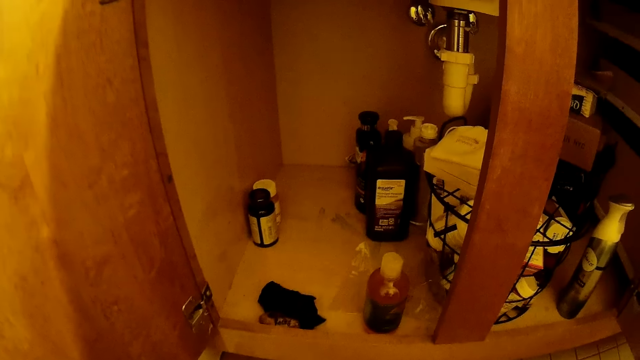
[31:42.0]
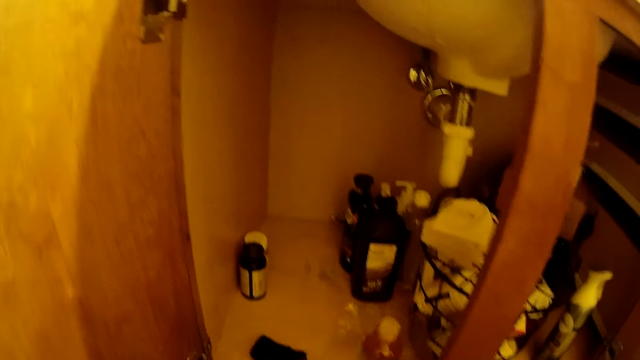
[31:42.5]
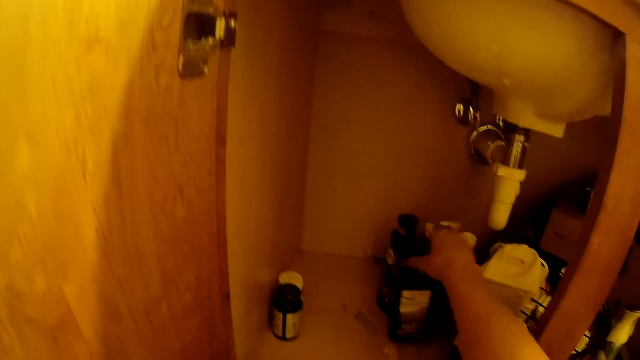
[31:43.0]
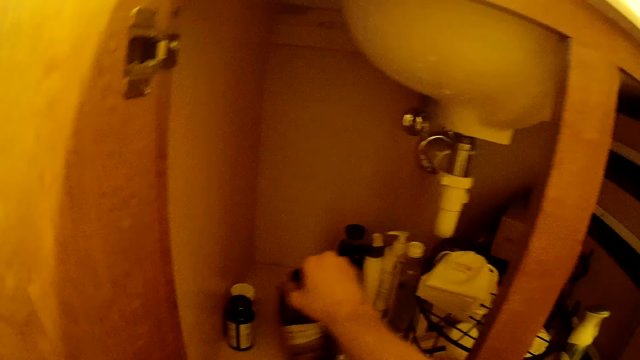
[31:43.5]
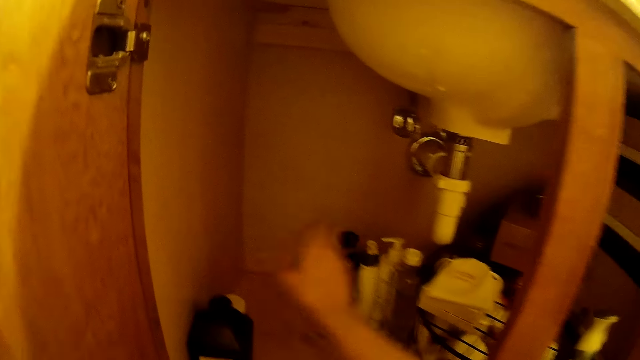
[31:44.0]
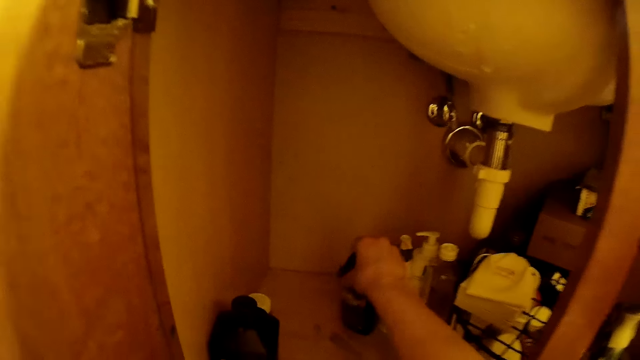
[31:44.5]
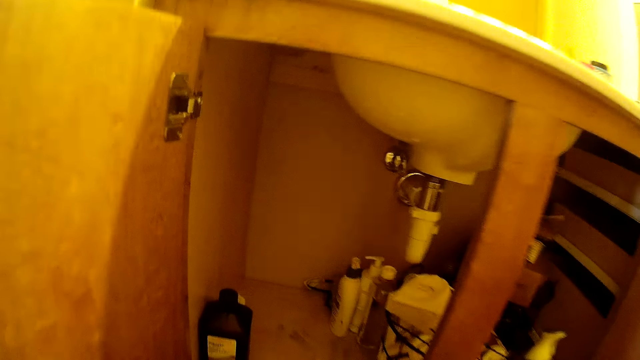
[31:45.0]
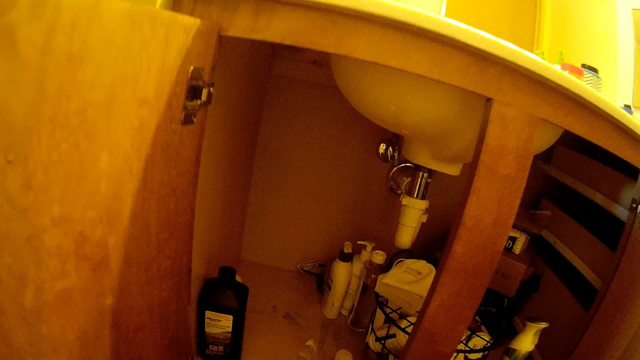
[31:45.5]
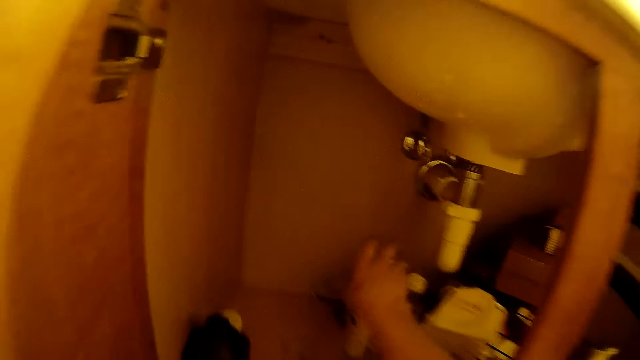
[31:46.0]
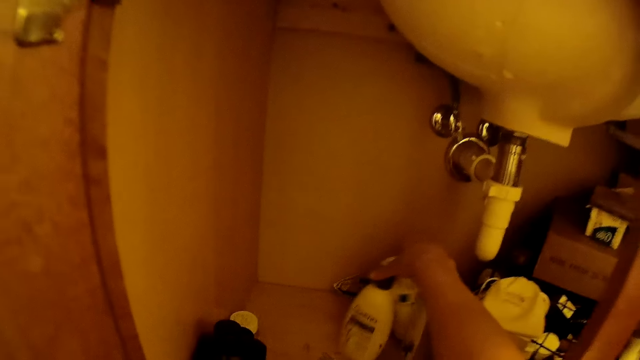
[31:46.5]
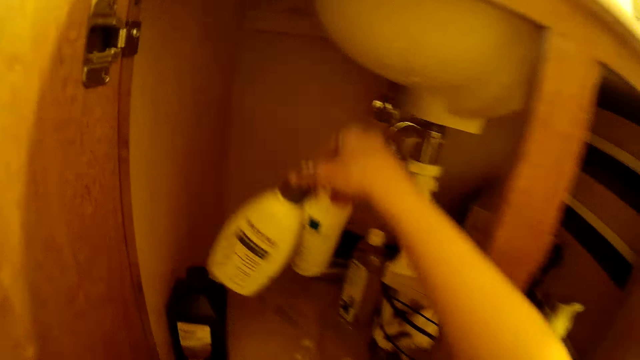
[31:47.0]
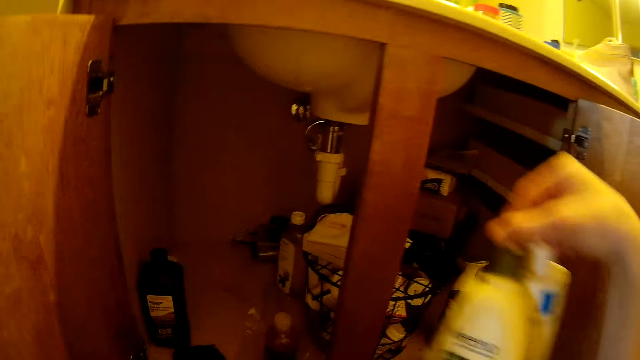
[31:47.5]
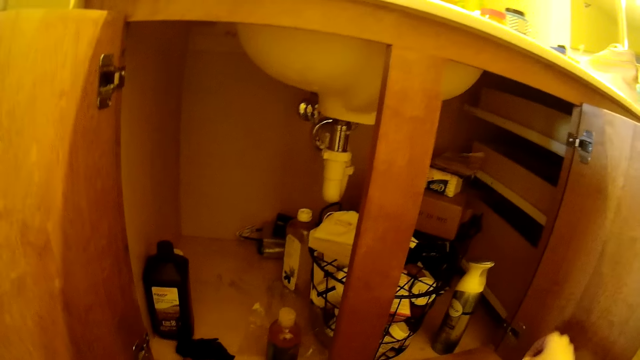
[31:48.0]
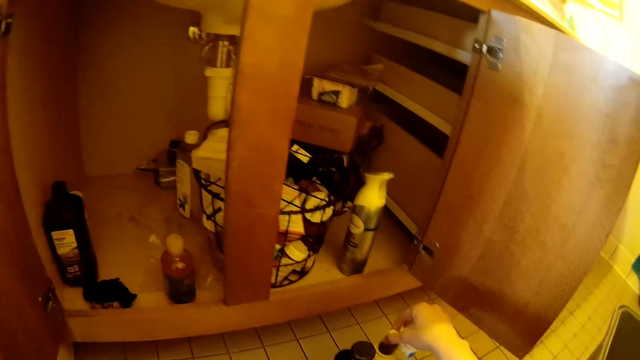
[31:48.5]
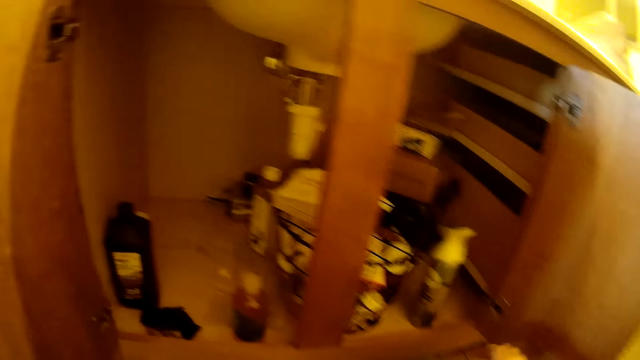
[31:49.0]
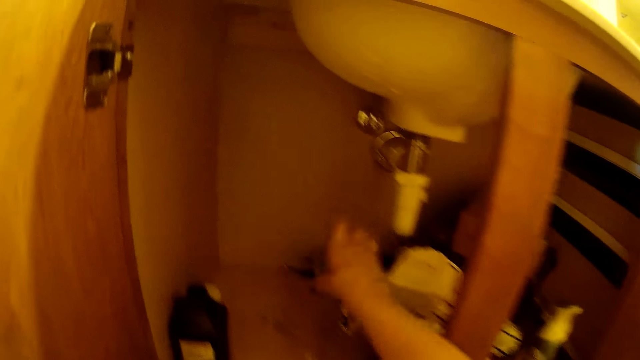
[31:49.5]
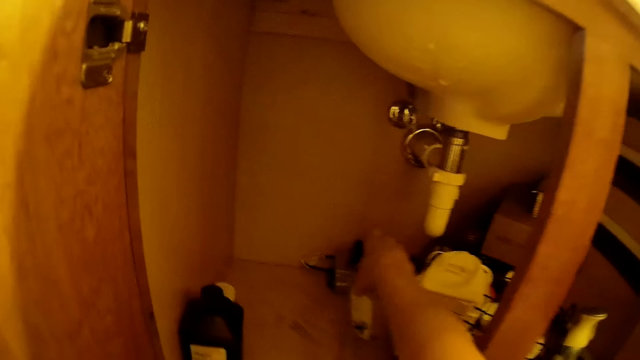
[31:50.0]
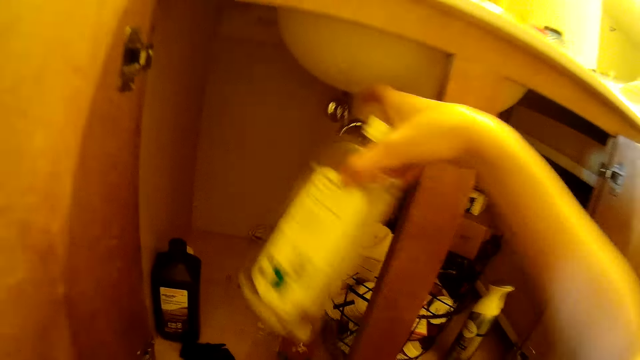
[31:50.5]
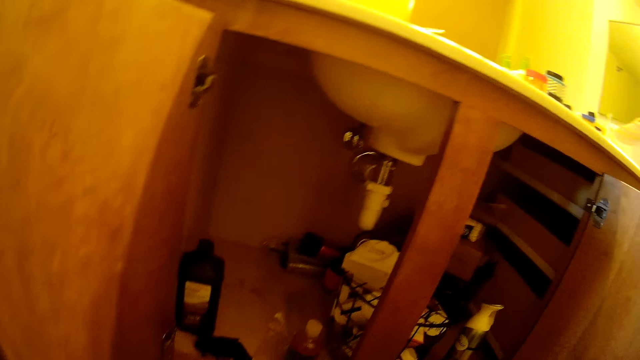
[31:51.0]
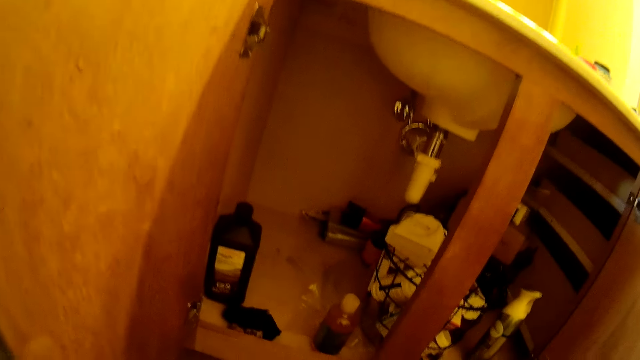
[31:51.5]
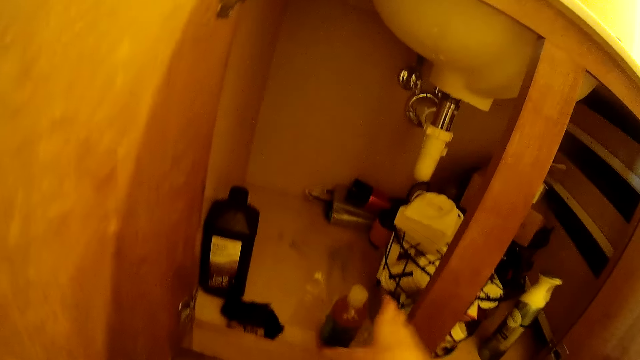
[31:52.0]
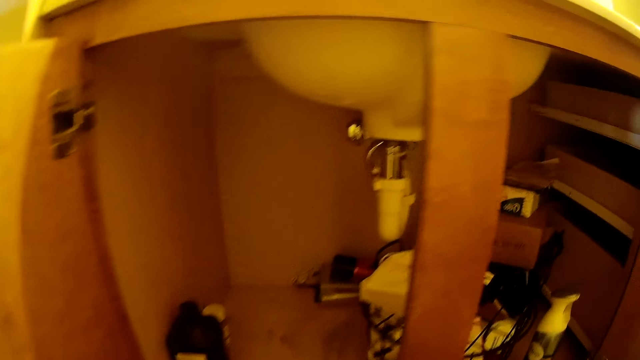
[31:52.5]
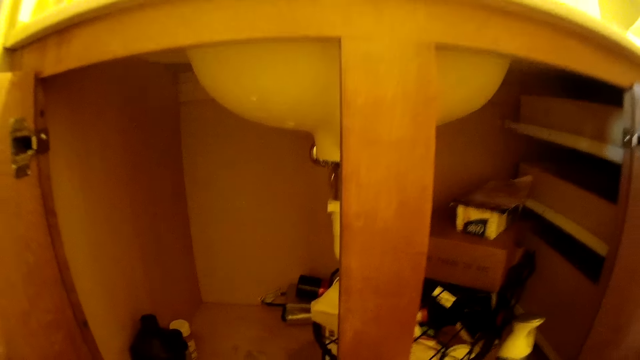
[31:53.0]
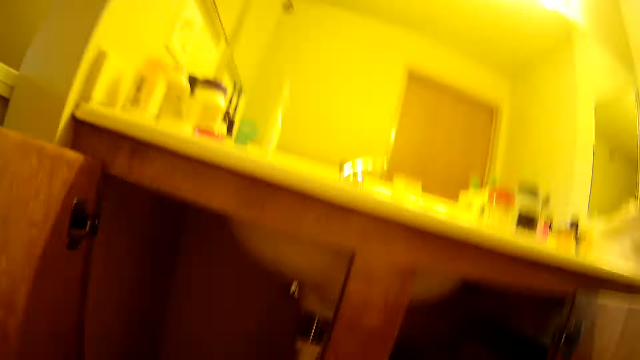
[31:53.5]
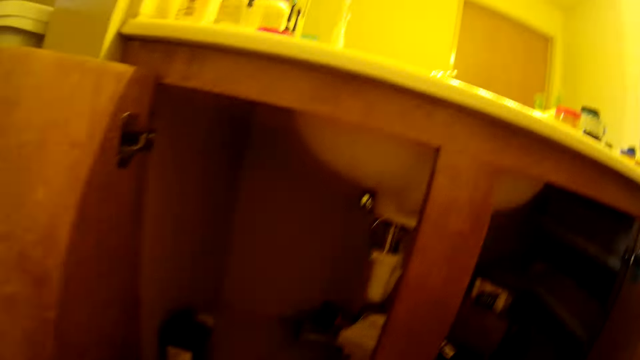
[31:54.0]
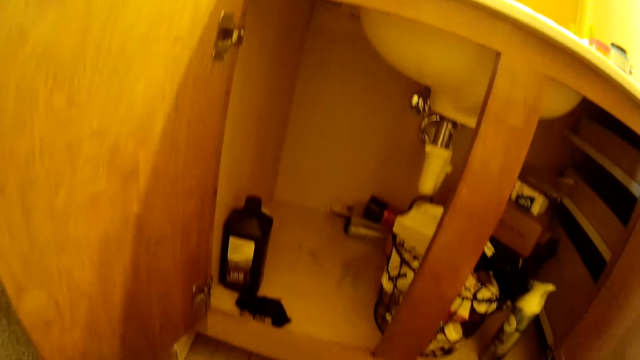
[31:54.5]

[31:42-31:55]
The camera wearer moves a bottle. They pick up shower gel. They drop a bottle. They pick up bottles. They drop the bottles in a packing basket. They pick up a bottle. They drop the bottle in the packing basket. They look around. They pick up a bottle.

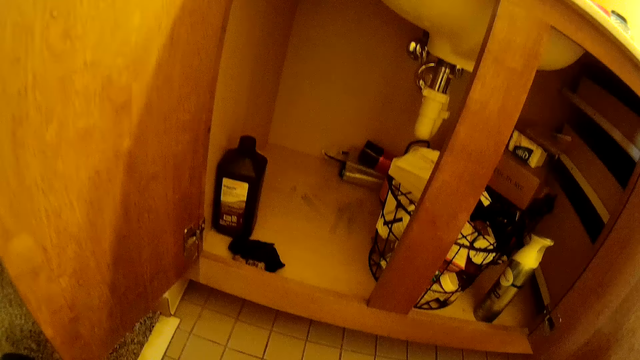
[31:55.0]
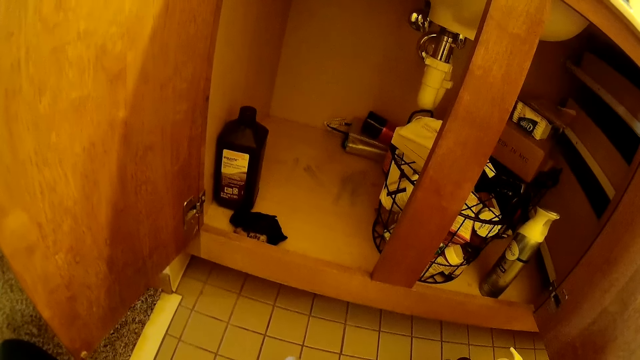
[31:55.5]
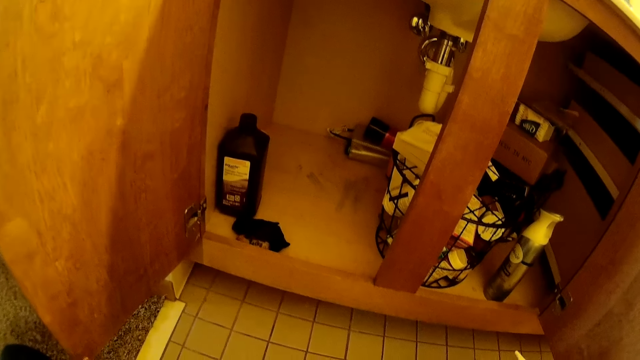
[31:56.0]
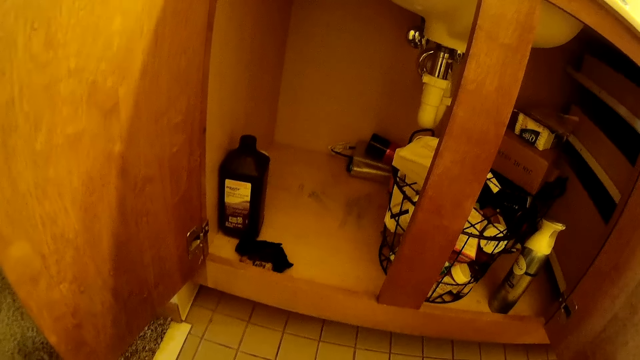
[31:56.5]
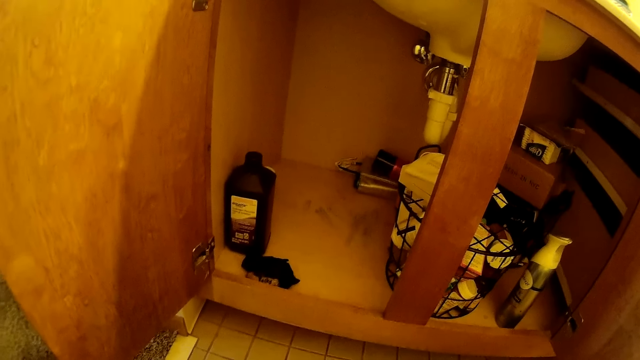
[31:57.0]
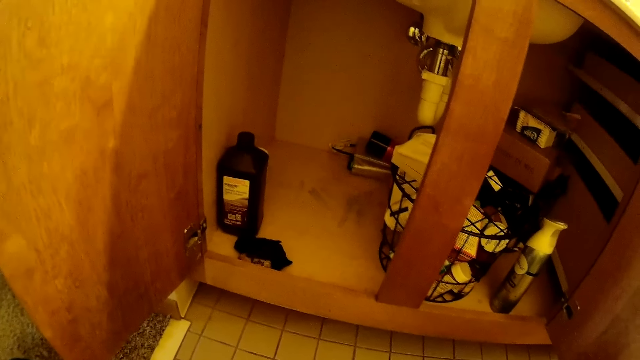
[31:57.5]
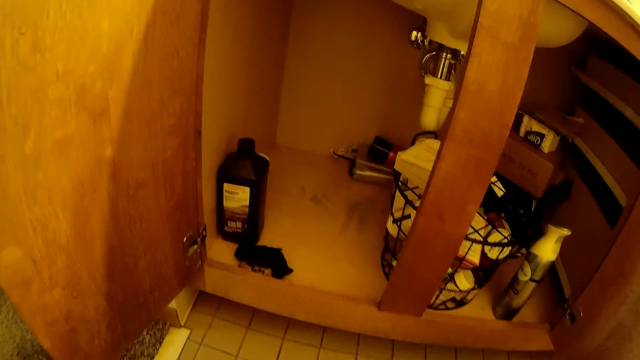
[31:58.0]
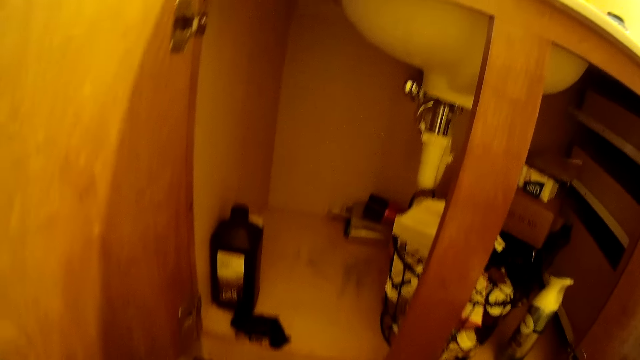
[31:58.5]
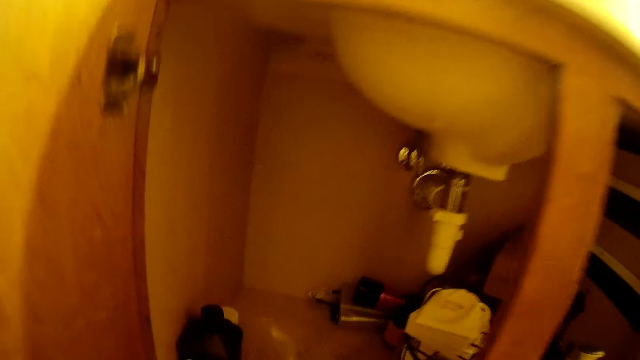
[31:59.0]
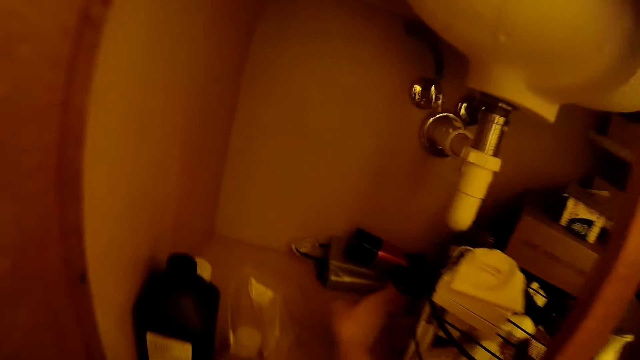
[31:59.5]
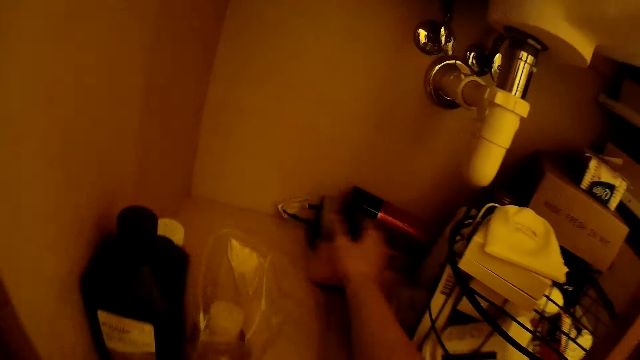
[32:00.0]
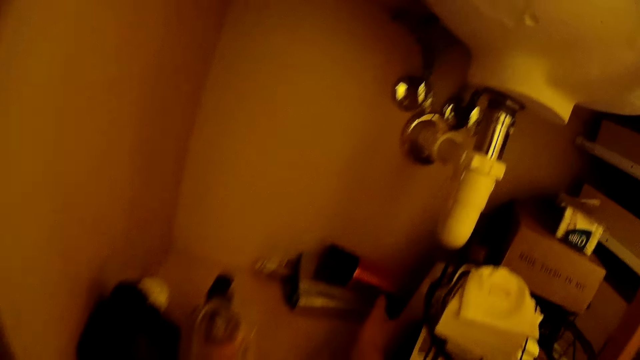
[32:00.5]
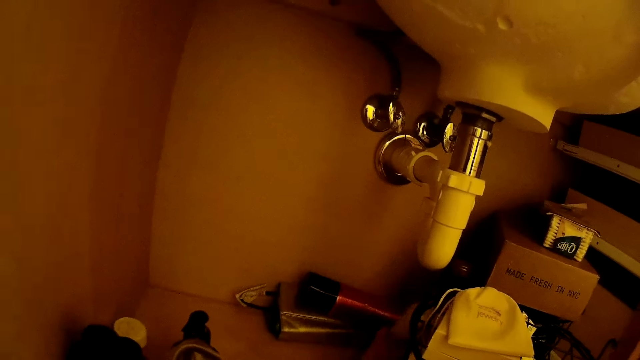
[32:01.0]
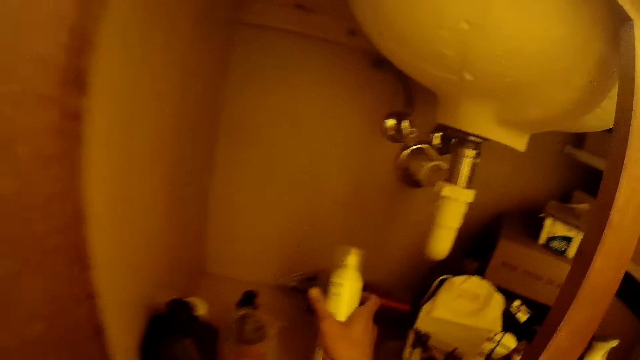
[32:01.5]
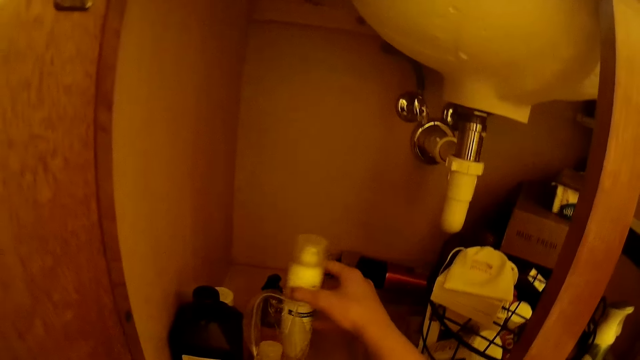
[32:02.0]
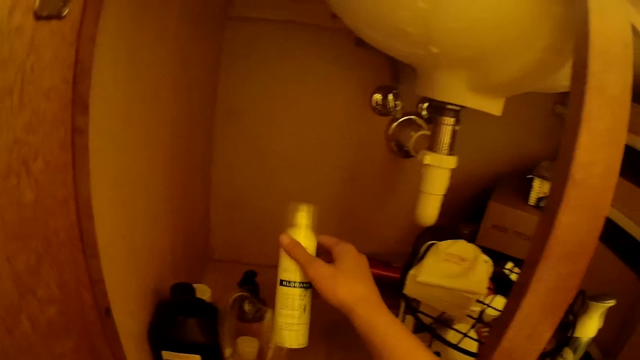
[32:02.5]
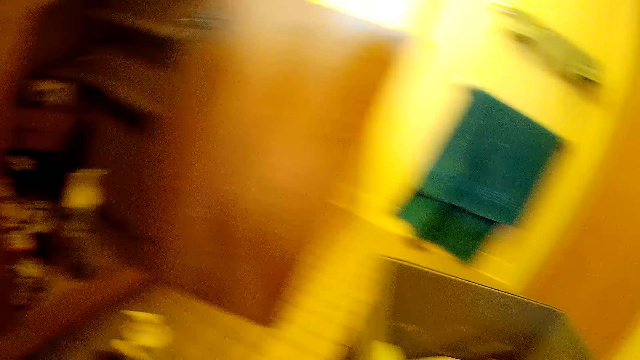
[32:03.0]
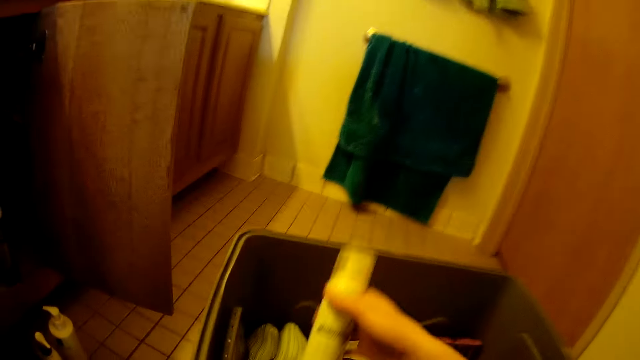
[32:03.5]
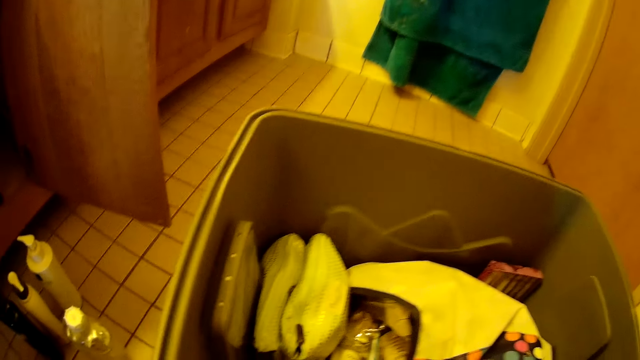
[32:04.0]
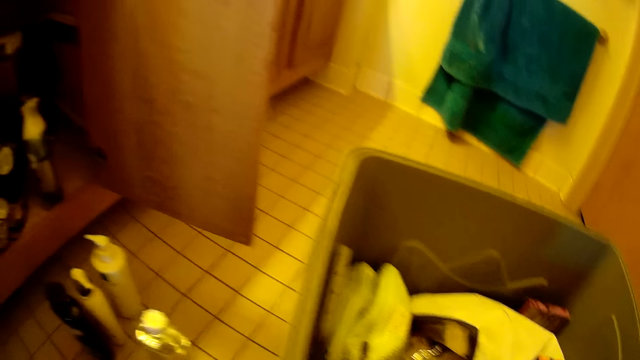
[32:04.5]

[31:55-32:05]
The camera wearer drops a bottle on the floor. They stare inside the bathroom cabinet. They move bottles in the cabinet. They pick up a bottle. They stare at the bottle. They put the bottle in the container.
